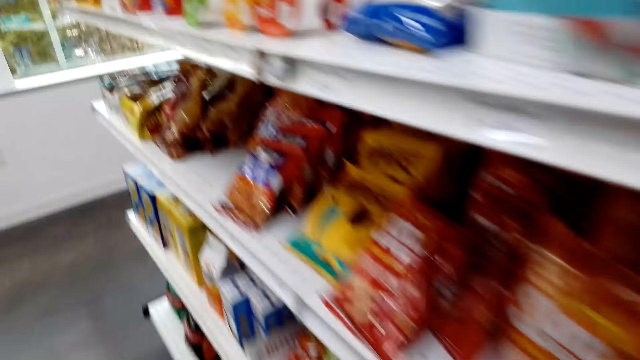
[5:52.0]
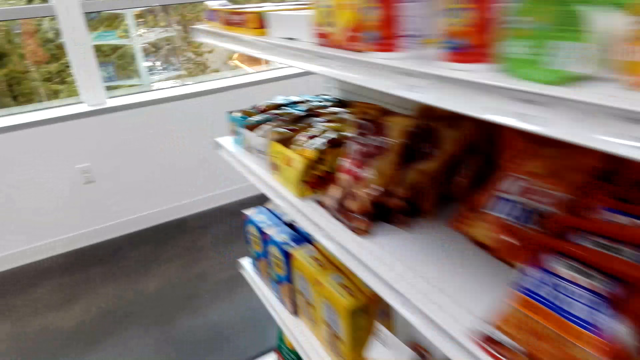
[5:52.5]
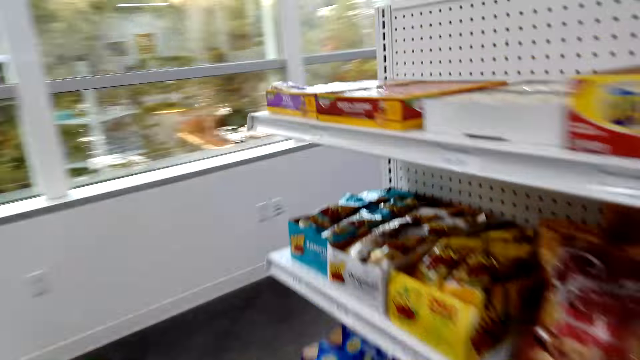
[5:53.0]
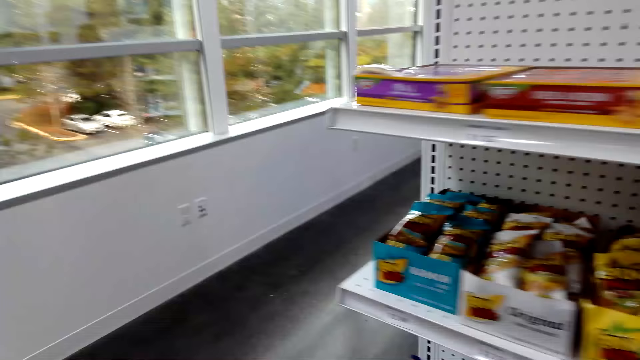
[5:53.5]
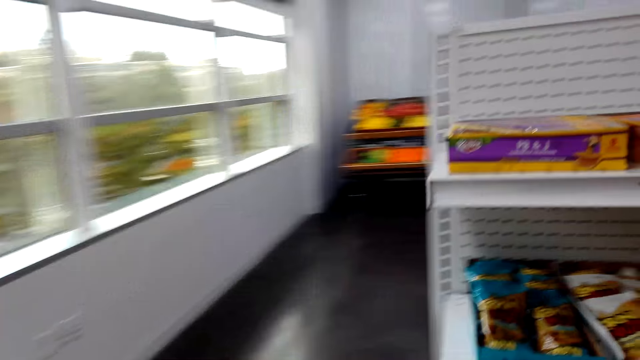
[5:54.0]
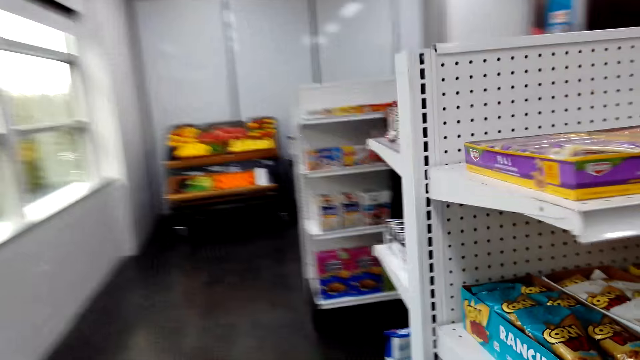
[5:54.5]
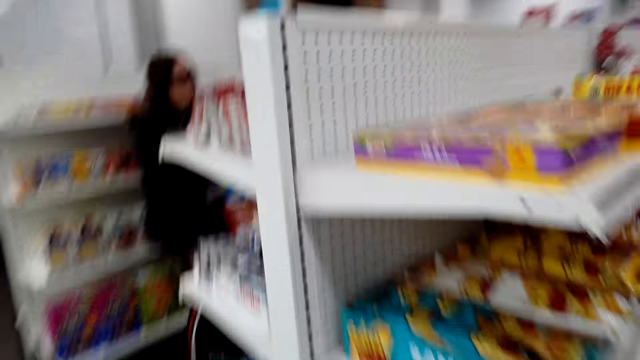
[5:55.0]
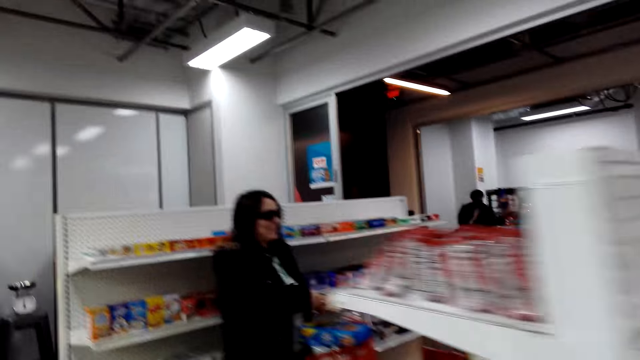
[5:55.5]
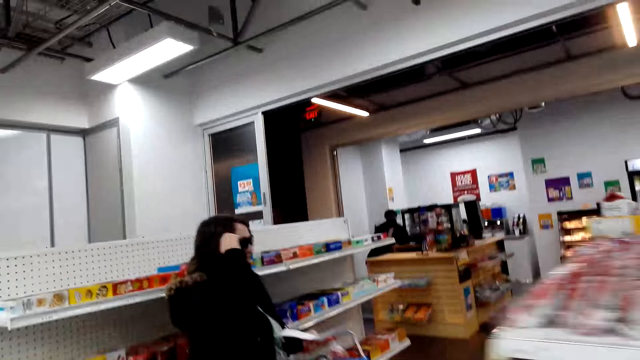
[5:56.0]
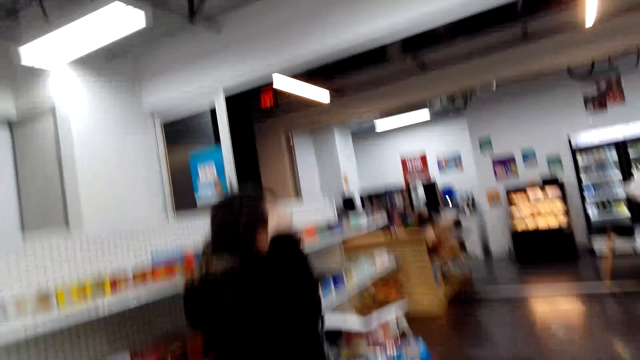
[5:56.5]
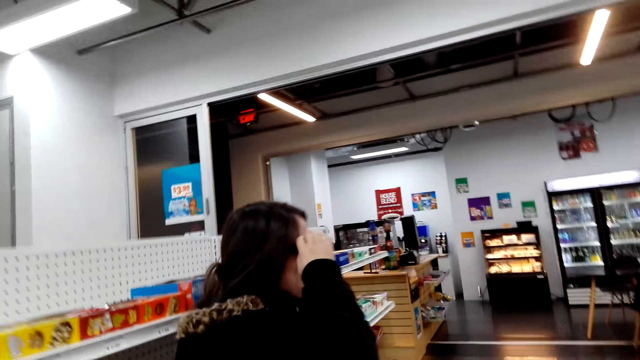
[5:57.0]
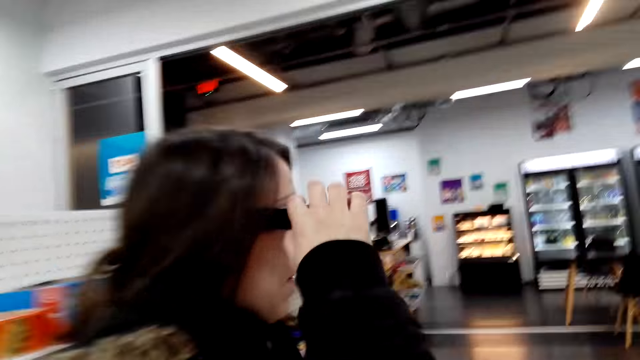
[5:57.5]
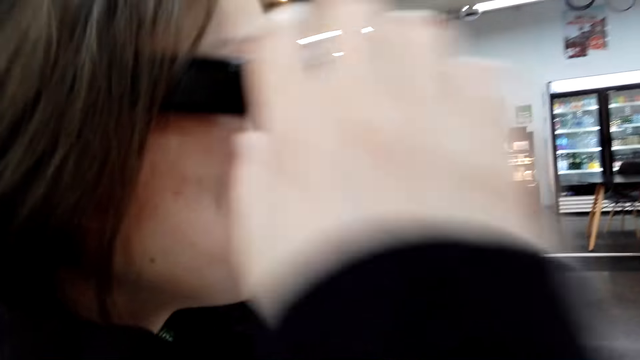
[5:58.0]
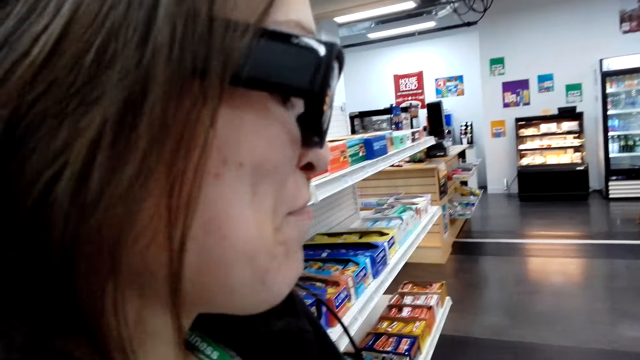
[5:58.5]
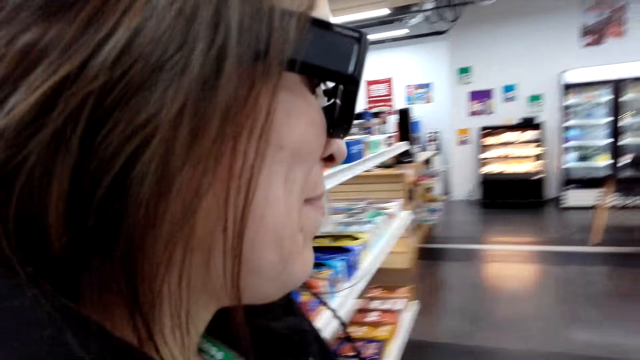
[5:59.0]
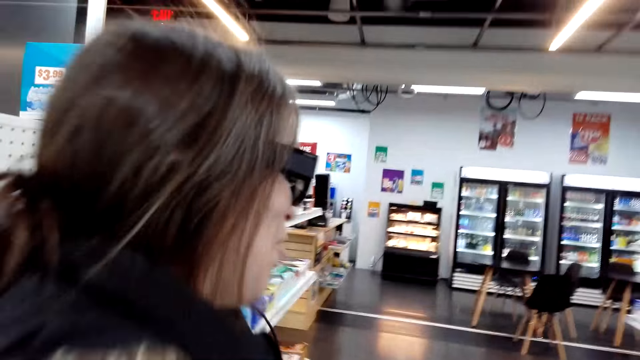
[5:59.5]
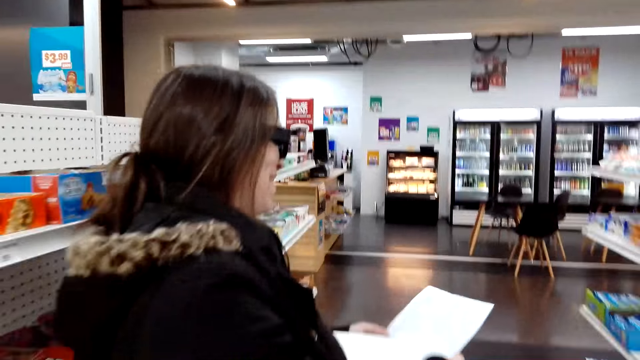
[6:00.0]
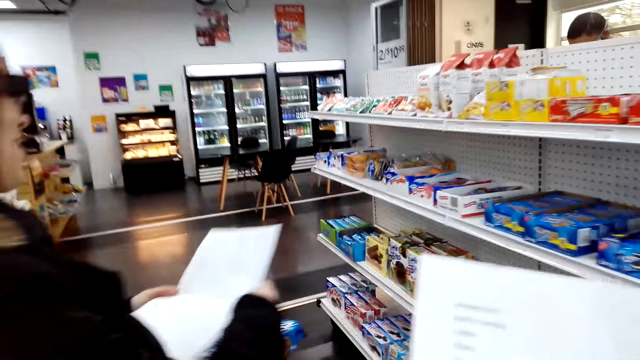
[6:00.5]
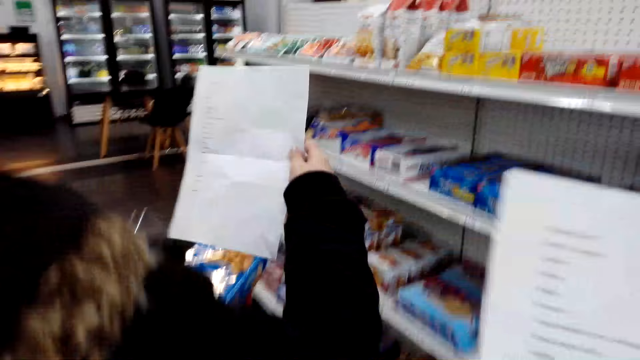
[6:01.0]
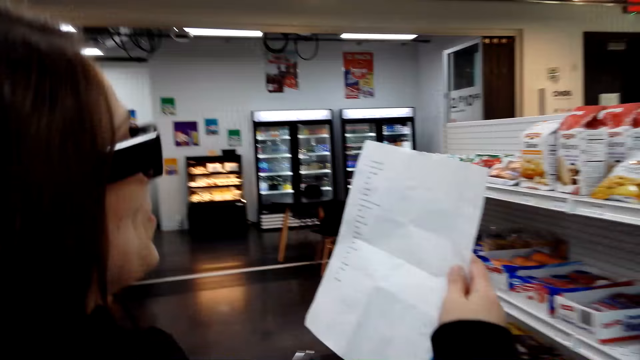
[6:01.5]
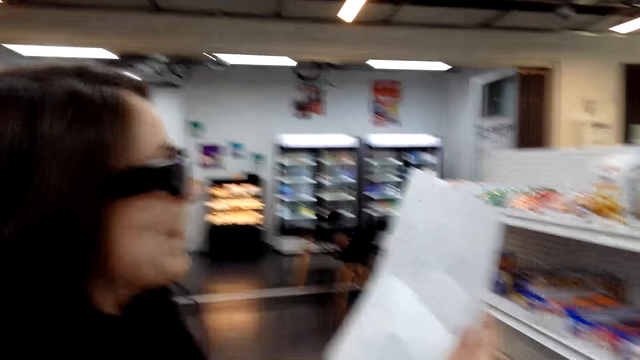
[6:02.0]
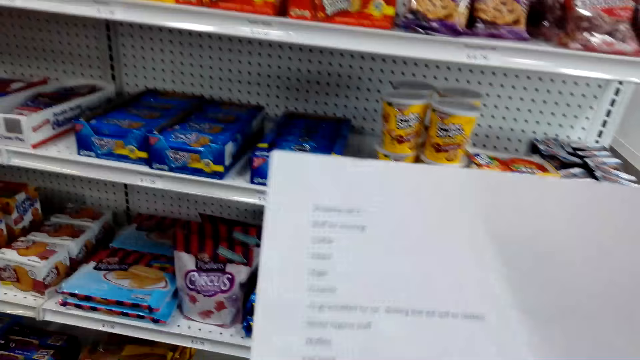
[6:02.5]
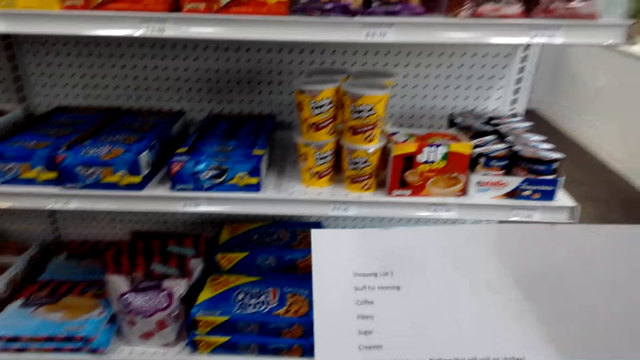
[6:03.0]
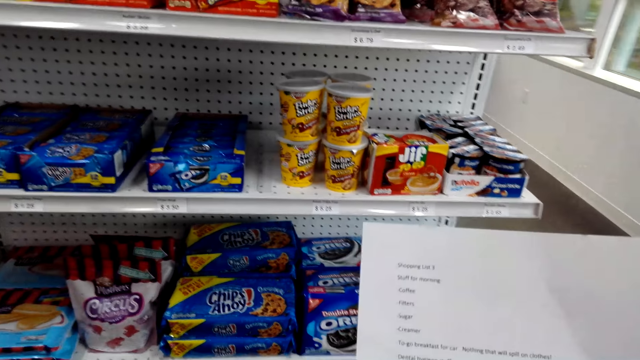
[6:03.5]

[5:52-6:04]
The camera wearer walks towards a woman. They talk to the woman.

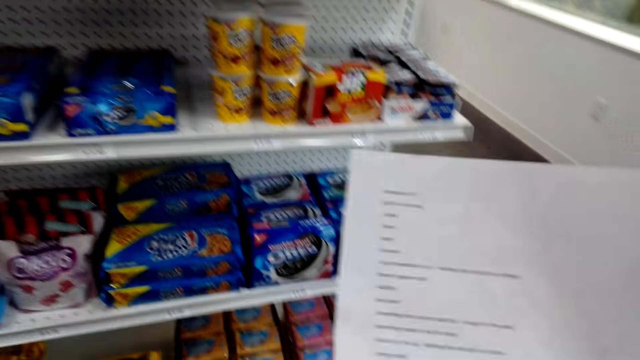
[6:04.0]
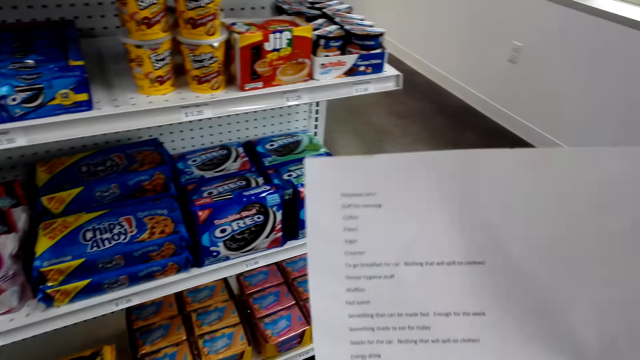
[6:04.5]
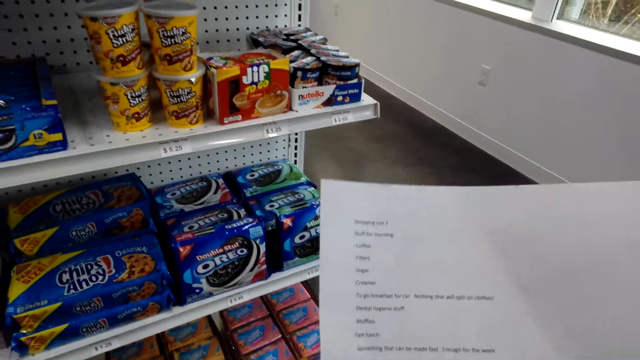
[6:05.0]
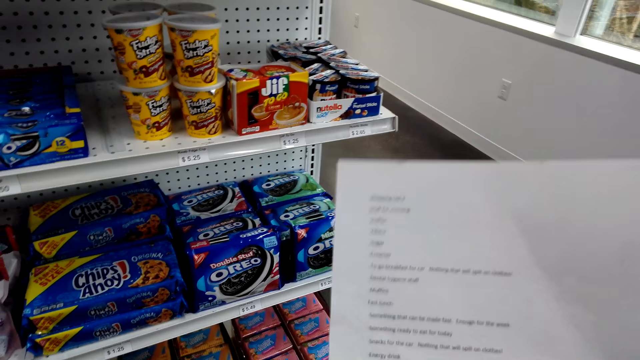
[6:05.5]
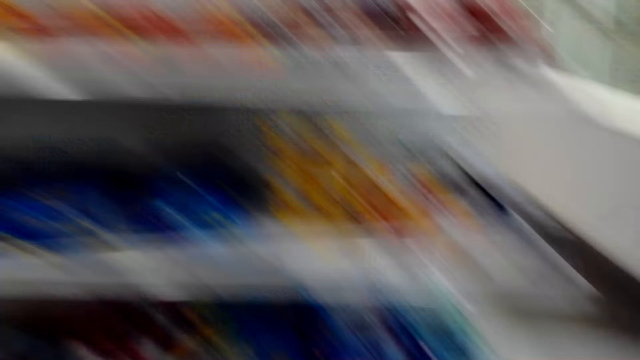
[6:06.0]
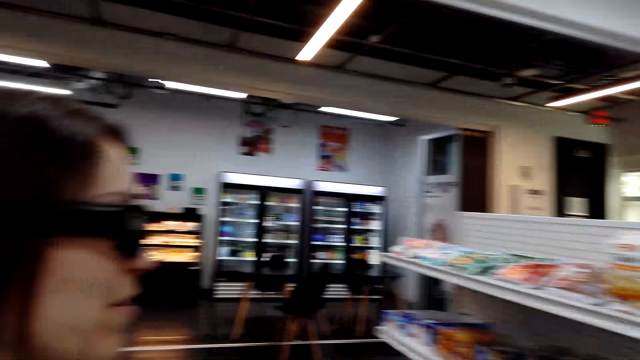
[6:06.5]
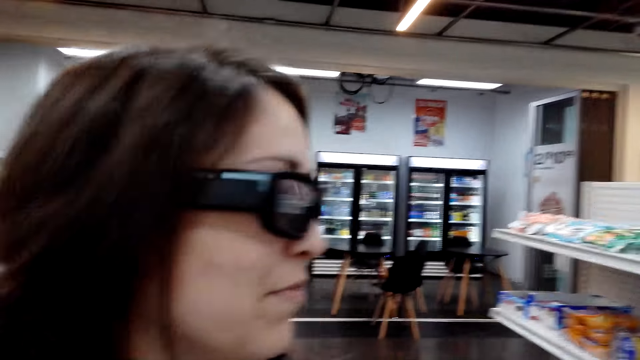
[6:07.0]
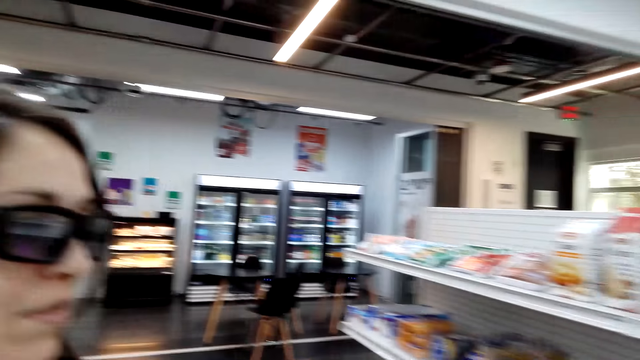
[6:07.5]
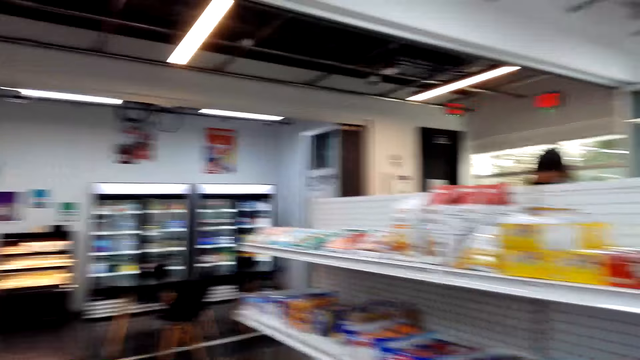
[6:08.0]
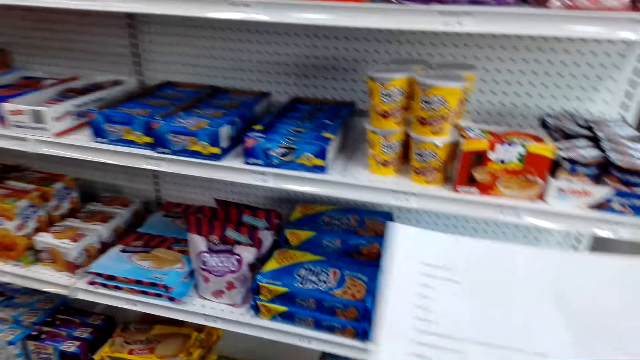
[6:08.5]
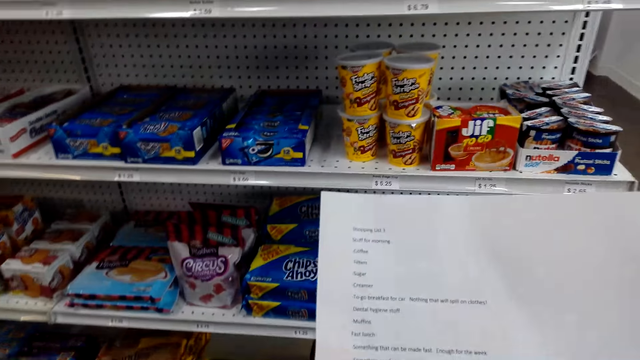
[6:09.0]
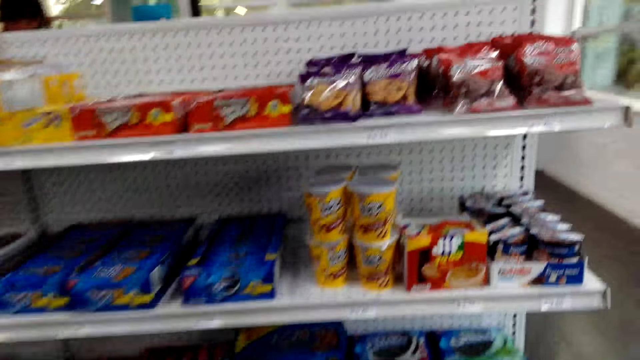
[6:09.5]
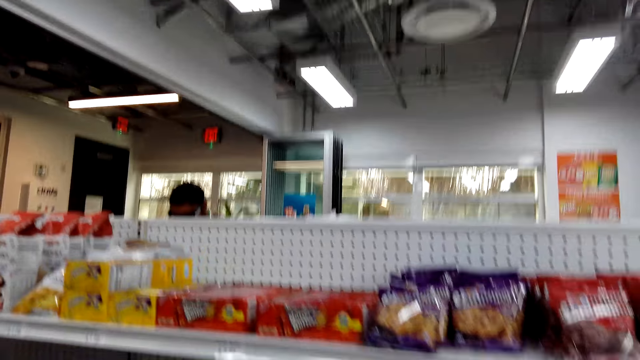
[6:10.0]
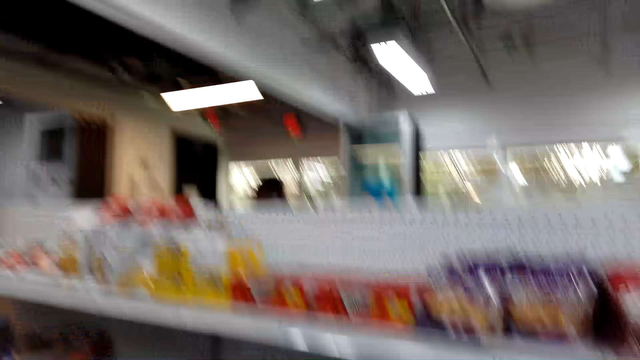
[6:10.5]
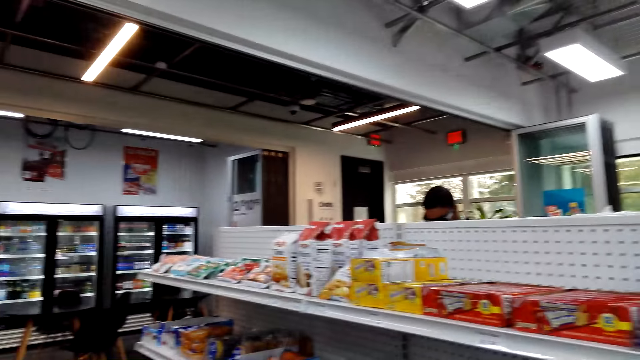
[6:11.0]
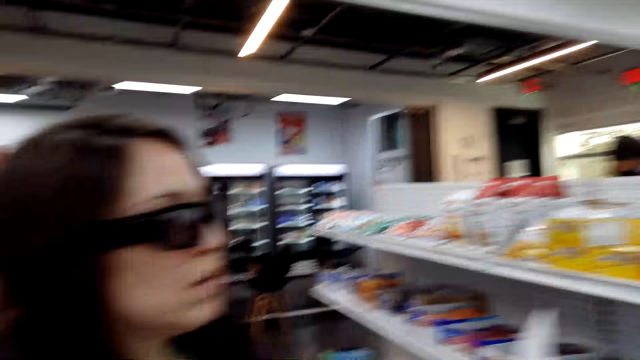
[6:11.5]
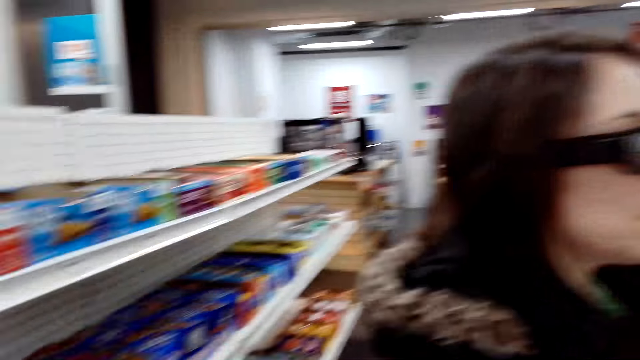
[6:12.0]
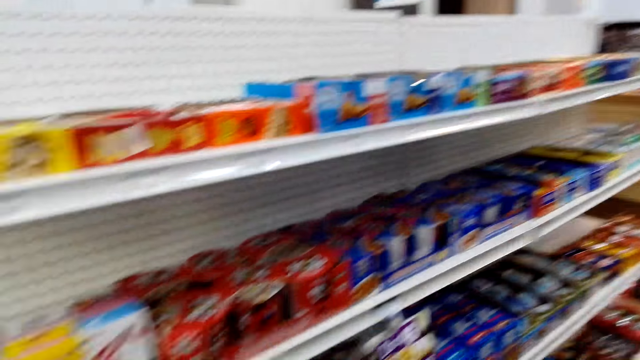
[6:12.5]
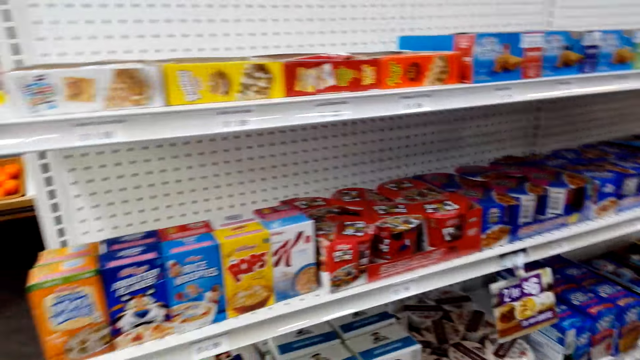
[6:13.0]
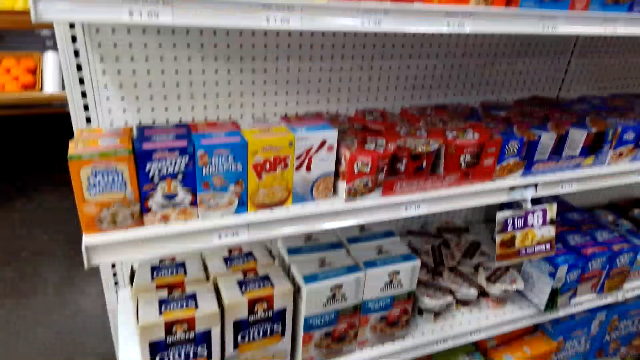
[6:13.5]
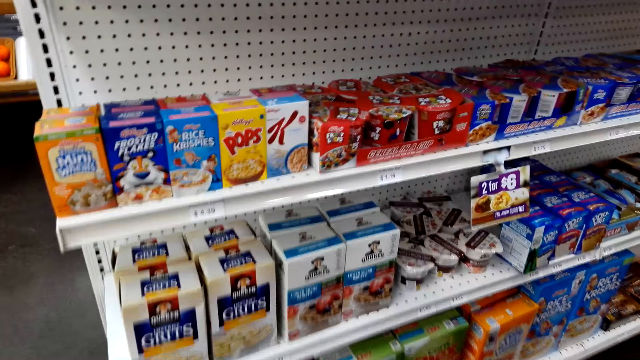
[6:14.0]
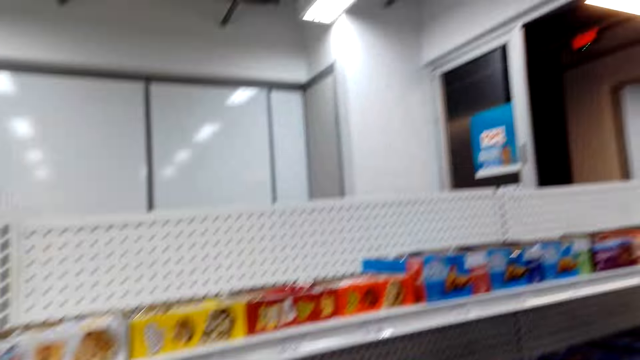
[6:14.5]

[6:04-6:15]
The camera wearer inspects the racks.
